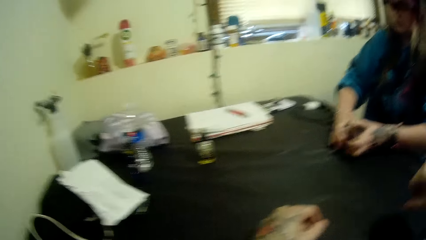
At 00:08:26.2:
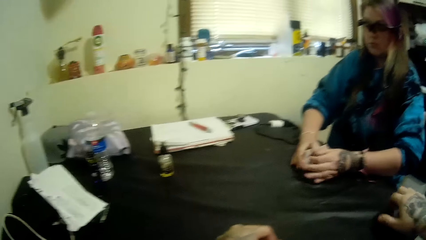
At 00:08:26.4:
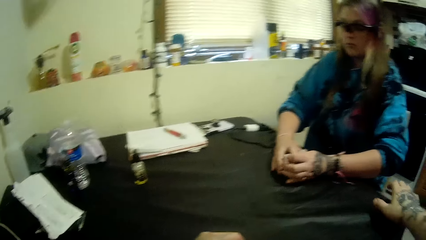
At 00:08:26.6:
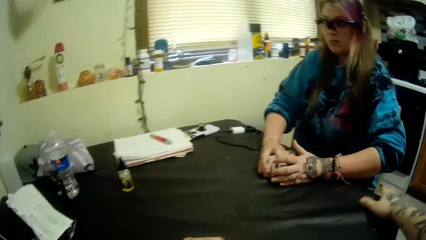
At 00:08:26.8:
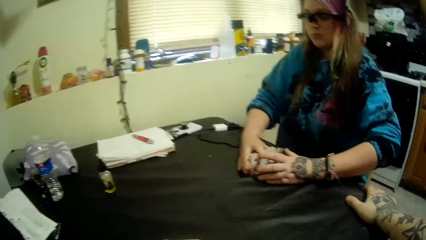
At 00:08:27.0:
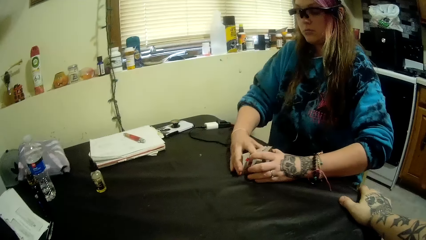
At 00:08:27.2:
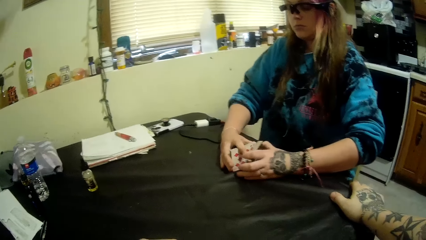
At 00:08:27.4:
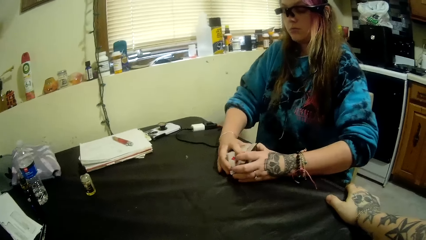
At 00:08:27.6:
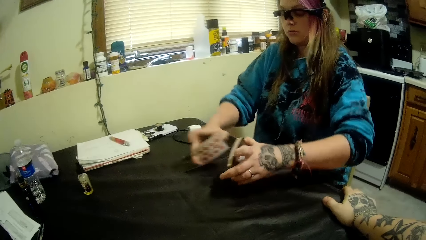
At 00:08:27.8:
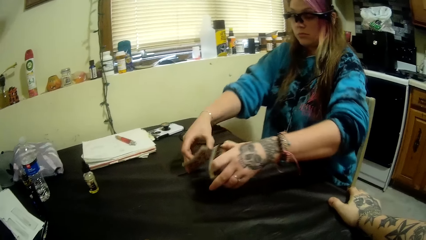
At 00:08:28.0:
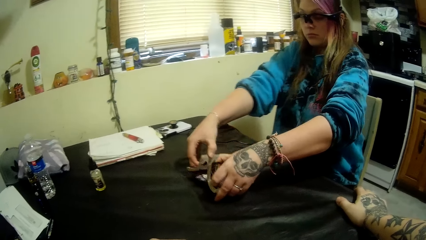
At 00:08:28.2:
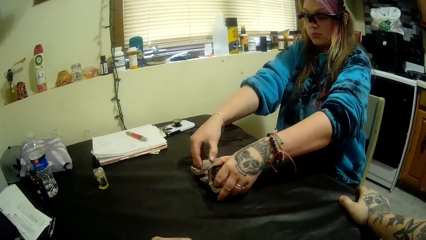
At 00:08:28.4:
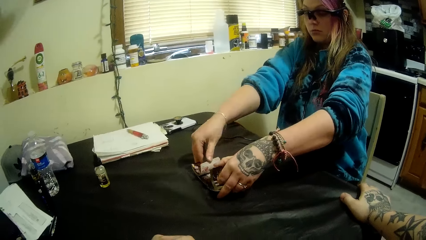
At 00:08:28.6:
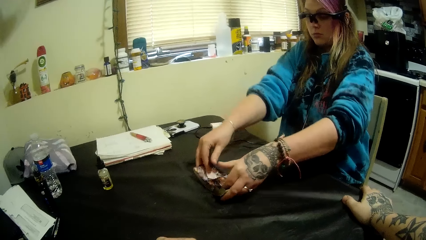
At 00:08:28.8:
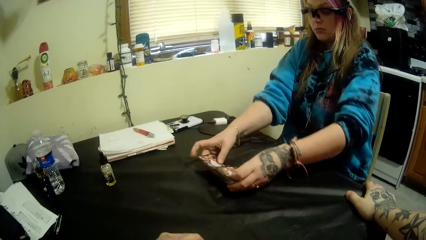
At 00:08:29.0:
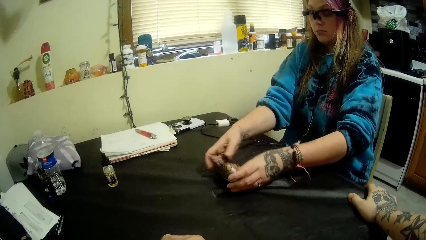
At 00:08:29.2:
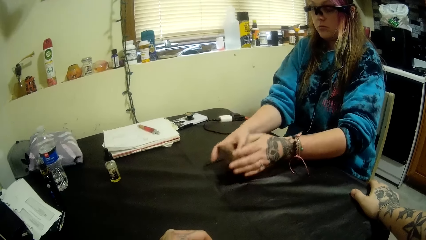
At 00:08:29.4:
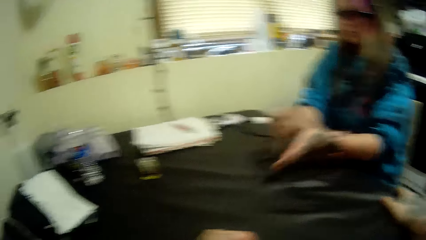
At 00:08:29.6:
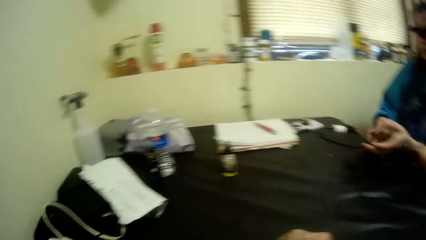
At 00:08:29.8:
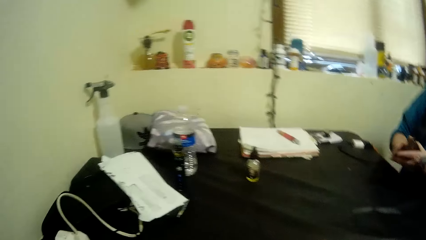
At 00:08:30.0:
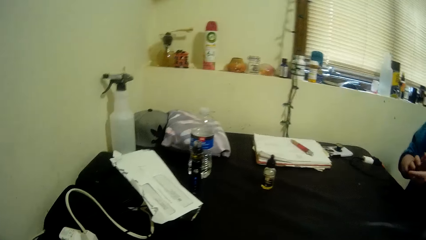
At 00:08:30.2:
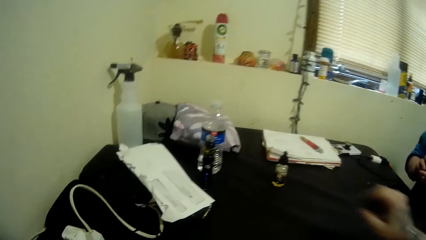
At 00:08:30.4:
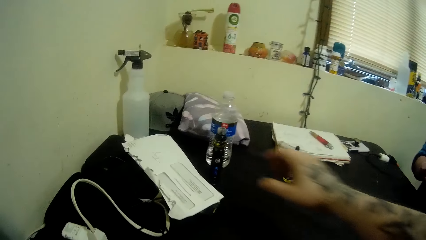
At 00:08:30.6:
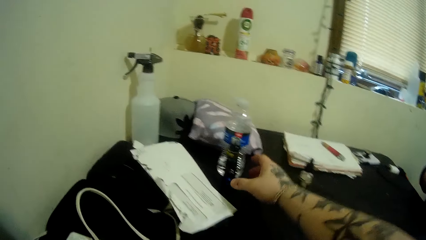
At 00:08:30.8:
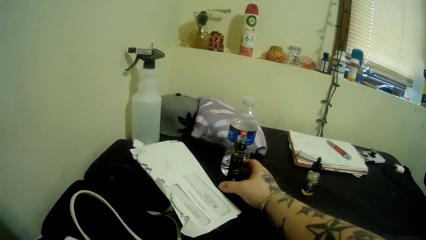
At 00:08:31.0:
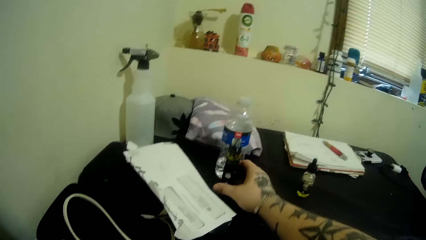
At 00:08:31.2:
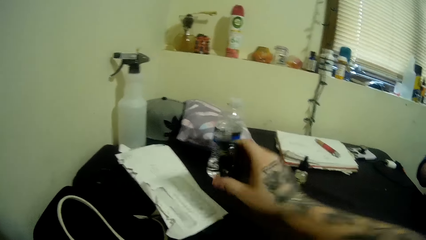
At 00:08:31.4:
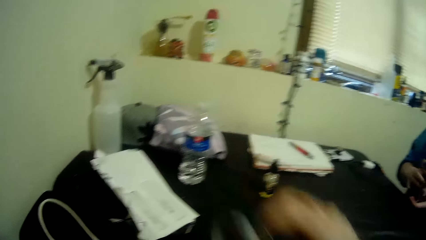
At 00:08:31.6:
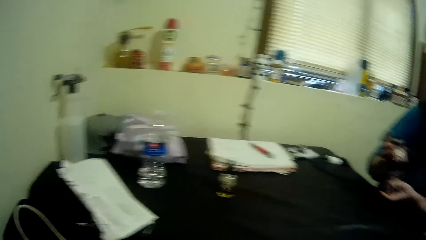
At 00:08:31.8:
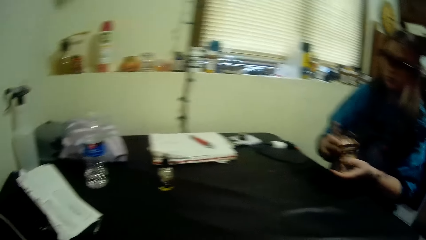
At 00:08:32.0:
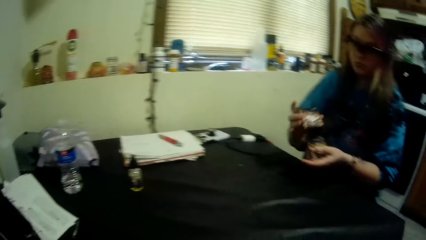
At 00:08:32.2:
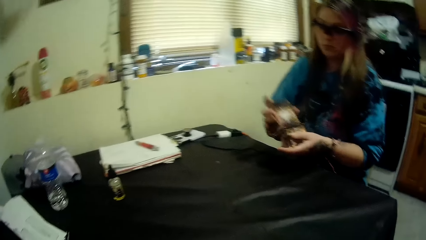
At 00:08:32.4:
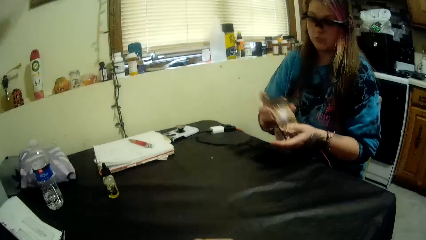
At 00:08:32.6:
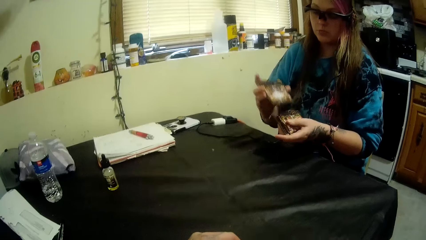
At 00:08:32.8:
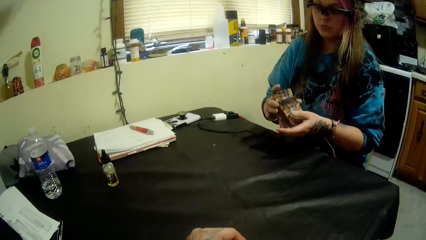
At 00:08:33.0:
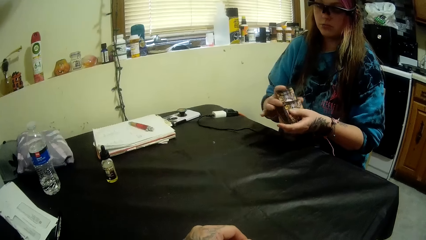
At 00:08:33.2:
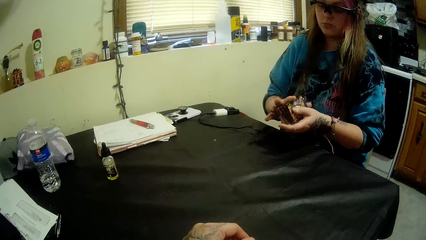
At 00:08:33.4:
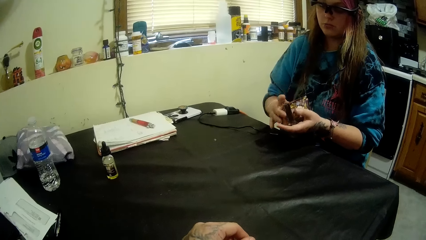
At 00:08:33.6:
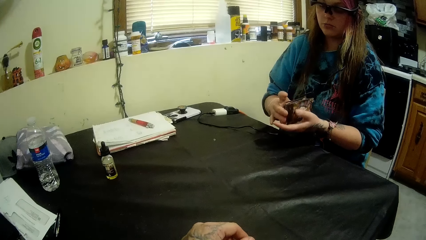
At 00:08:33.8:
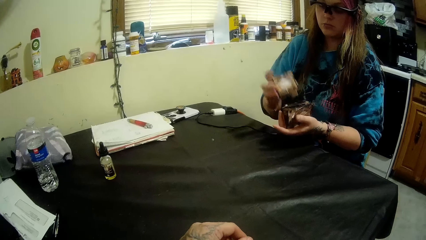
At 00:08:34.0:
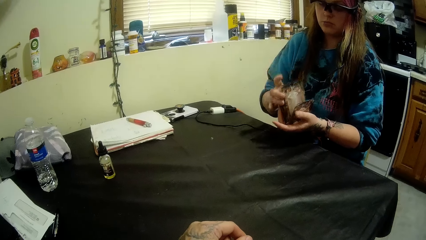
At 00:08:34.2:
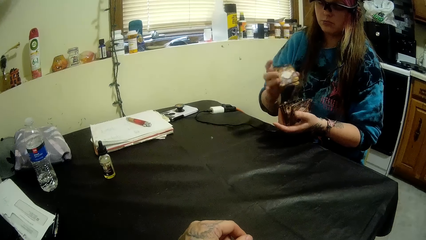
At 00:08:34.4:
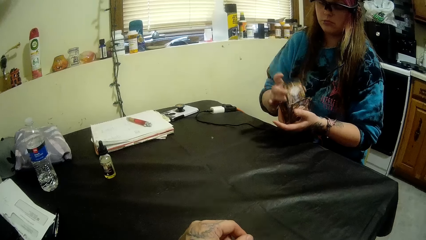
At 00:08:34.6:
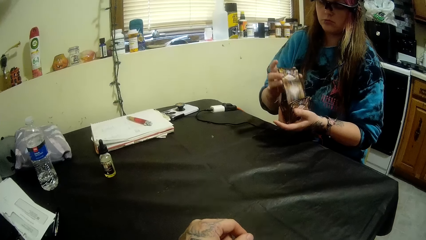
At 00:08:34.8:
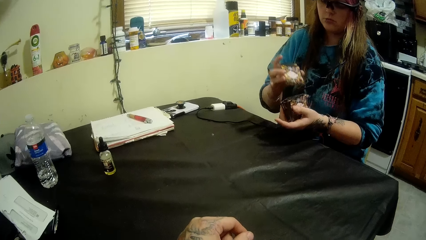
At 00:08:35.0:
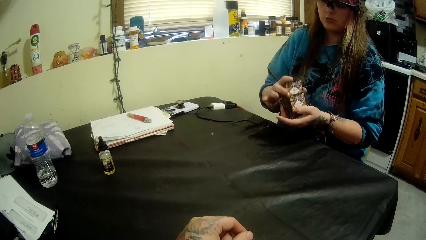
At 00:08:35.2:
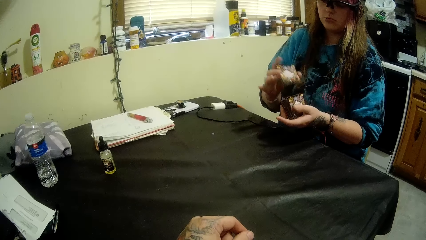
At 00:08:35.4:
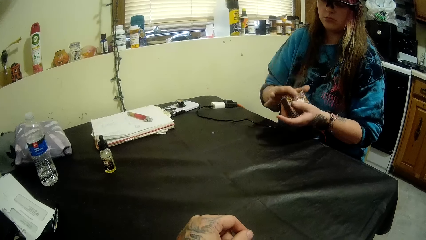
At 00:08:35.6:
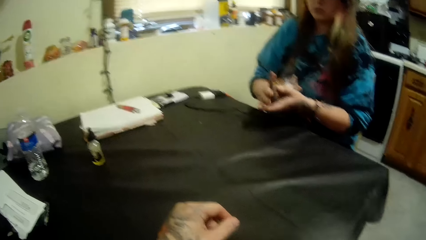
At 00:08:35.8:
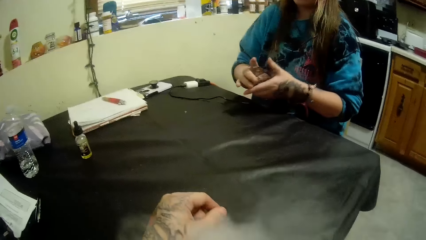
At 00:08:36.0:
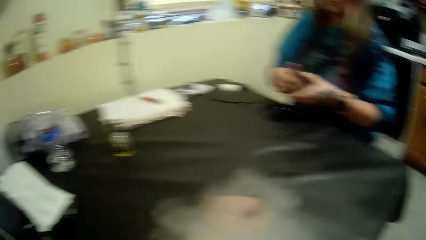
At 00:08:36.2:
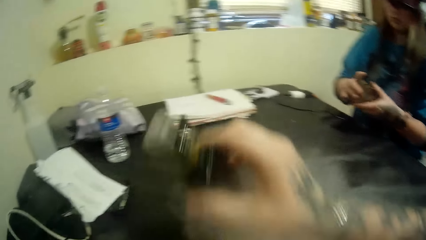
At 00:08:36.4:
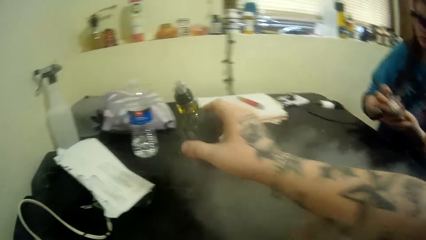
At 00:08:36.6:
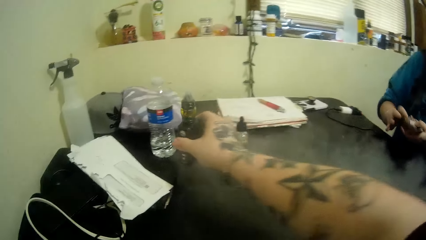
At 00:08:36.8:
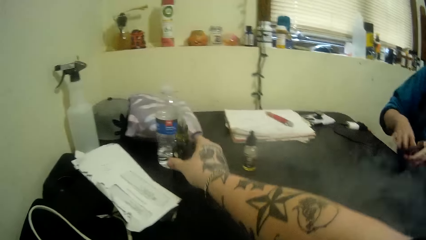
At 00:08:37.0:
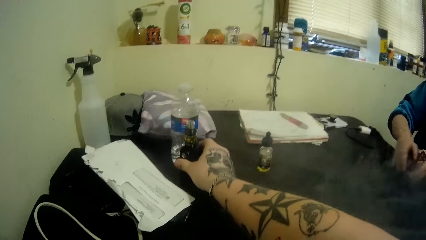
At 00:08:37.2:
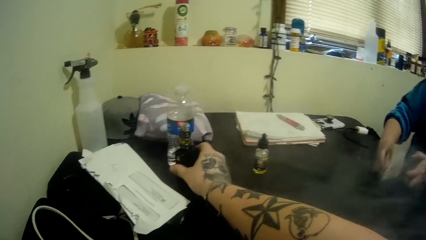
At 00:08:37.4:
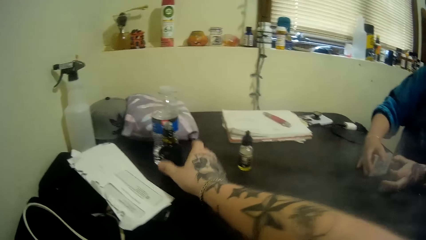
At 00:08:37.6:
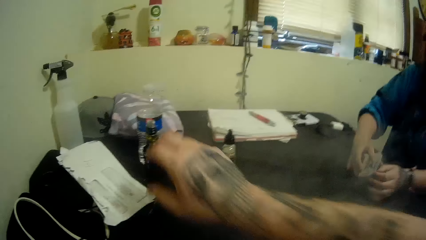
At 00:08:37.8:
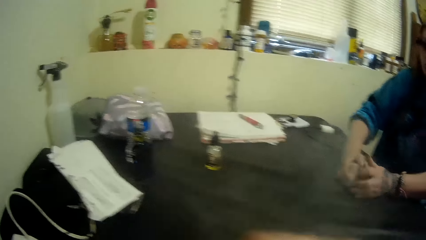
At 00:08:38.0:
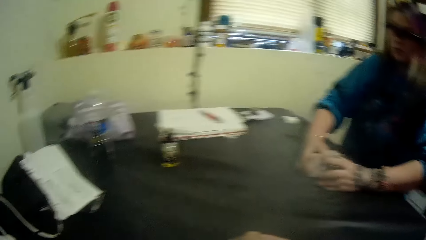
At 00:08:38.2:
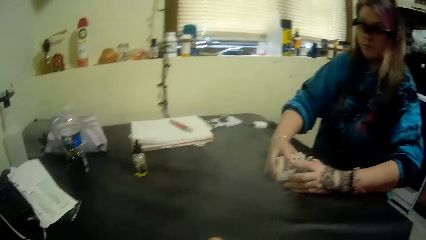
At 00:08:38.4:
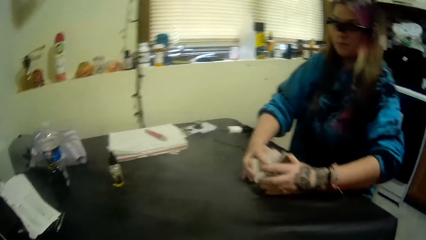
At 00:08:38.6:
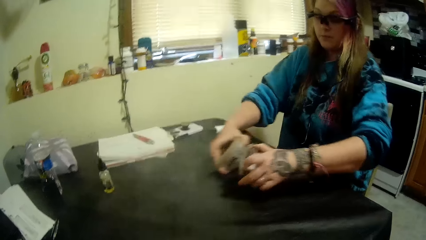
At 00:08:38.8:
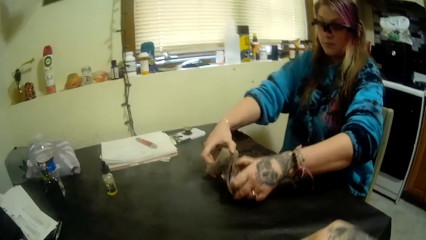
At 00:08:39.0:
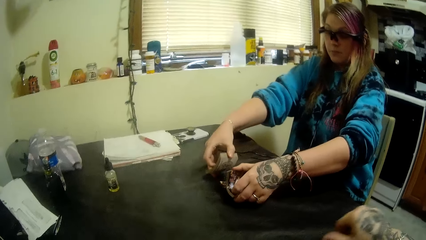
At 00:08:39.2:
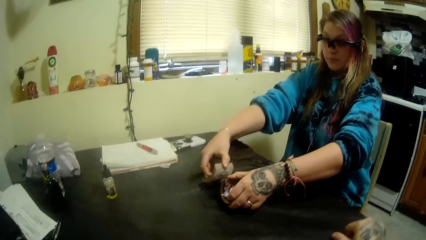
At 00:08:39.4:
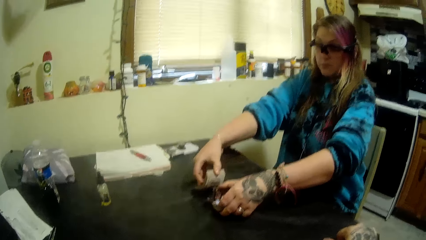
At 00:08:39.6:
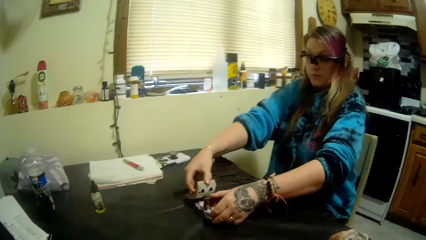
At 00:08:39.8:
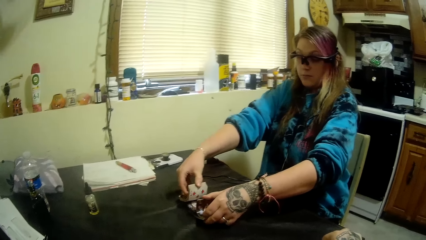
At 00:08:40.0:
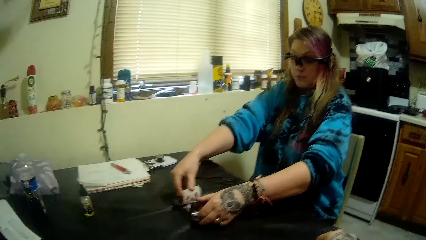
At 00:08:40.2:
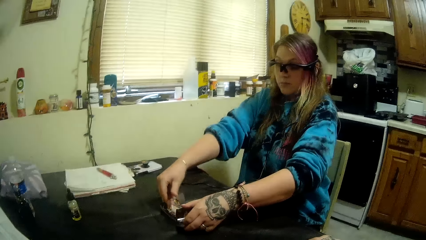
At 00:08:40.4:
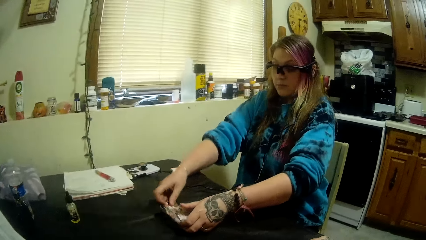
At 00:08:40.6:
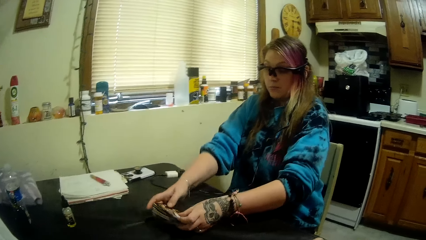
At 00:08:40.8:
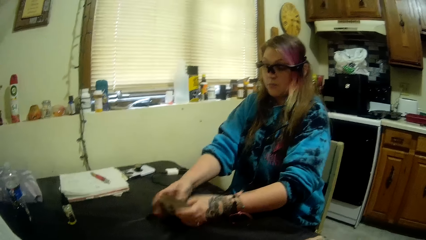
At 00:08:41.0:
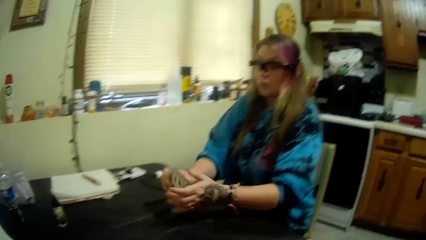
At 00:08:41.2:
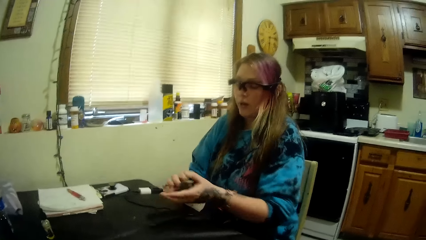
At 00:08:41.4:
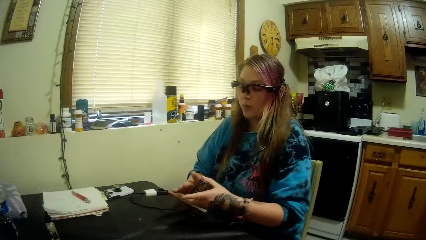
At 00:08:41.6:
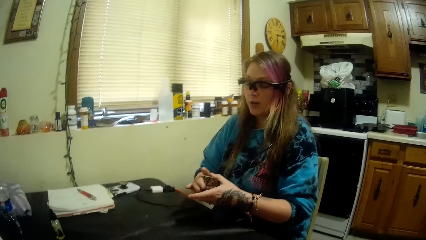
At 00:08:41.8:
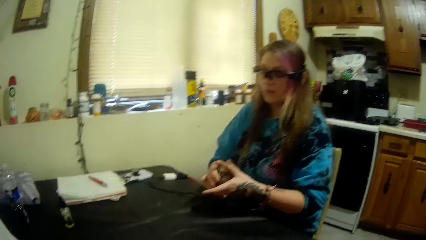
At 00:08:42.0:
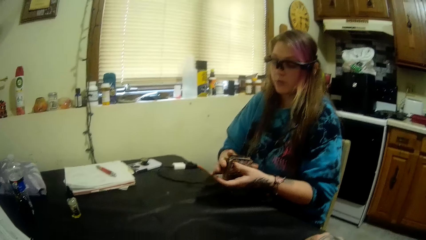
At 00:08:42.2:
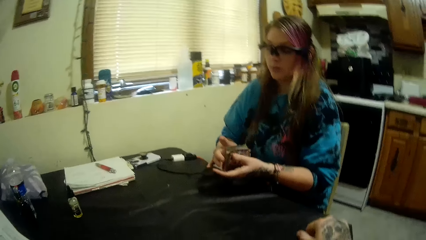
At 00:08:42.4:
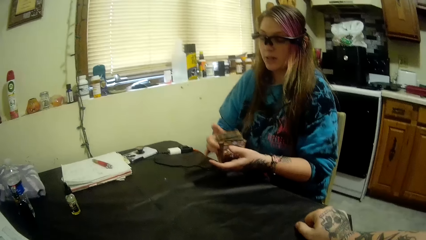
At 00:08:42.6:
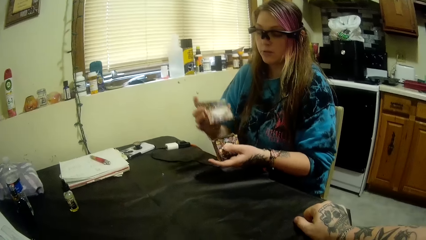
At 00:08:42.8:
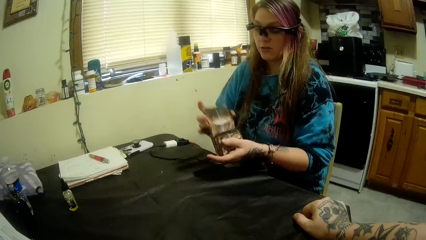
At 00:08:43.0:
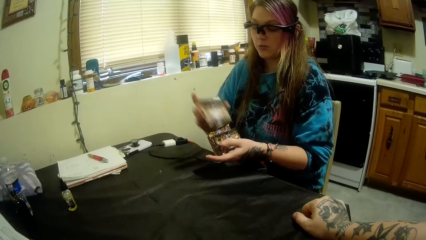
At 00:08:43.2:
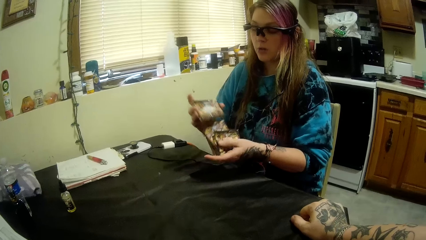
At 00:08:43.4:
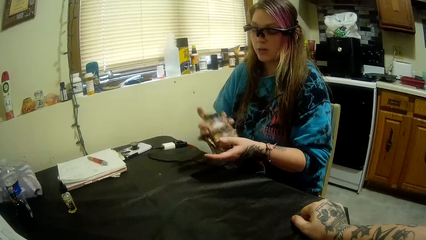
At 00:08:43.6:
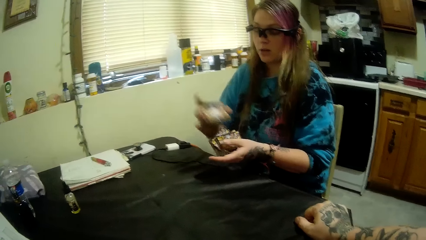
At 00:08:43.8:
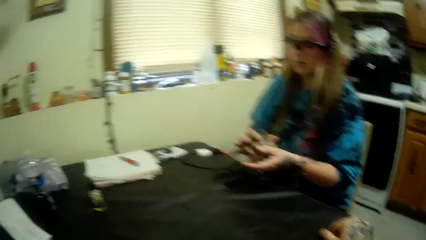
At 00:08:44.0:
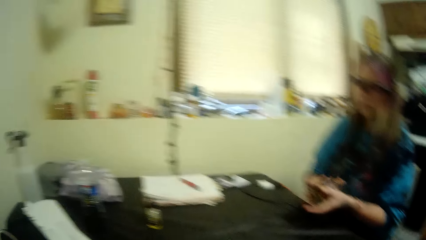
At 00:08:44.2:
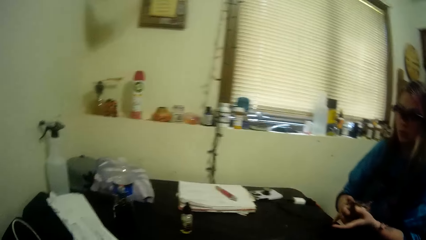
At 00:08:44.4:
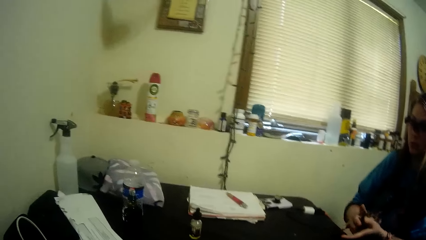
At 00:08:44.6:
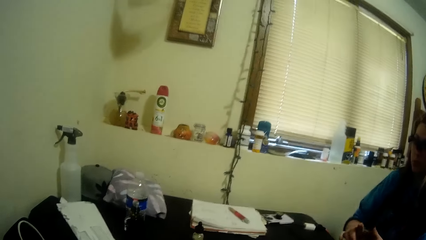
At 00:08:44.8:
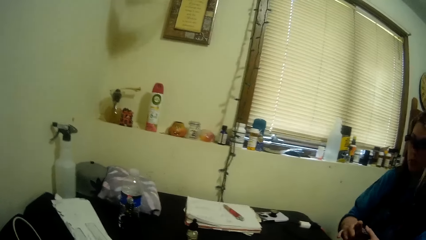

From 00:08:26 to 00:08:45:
The camera wearer picks the pipe bottle with his right hand. A woman shuffles the cards. The camera wearer returns the pipe bottle to the table with his left hand. The woman shuffles the cards.
